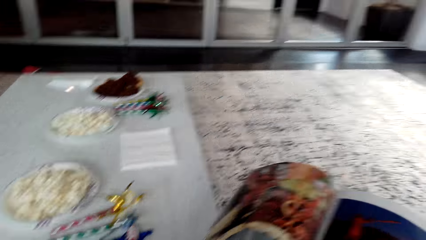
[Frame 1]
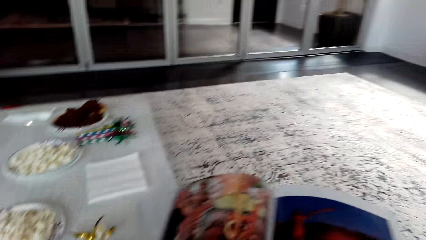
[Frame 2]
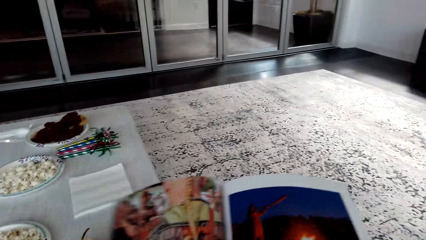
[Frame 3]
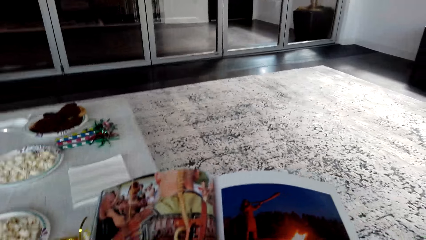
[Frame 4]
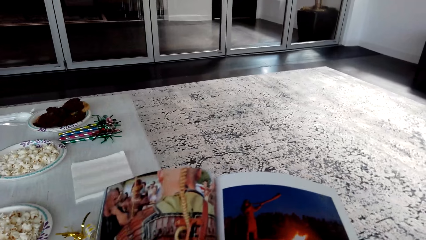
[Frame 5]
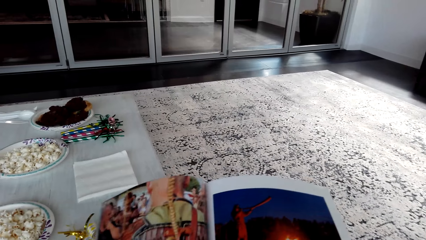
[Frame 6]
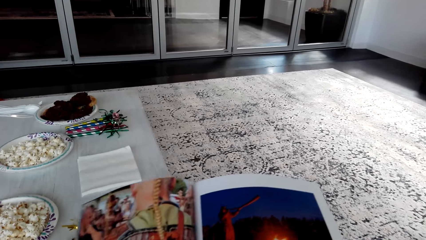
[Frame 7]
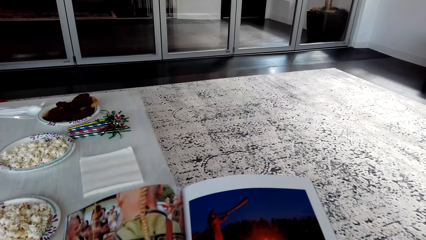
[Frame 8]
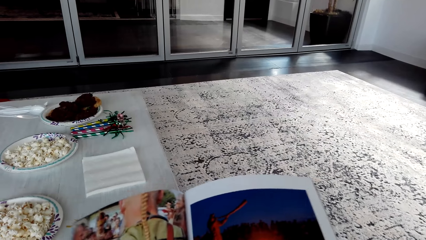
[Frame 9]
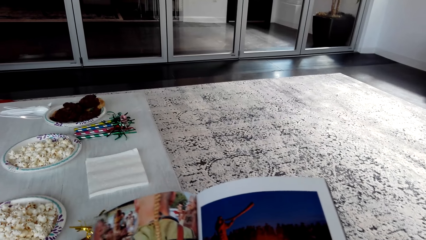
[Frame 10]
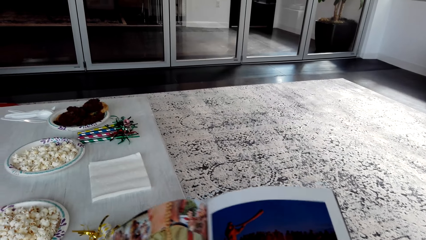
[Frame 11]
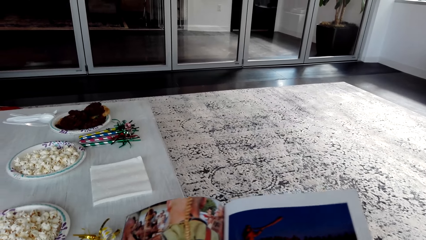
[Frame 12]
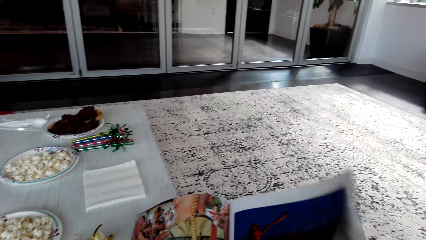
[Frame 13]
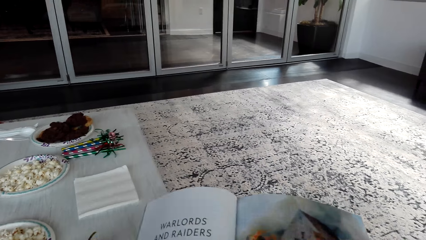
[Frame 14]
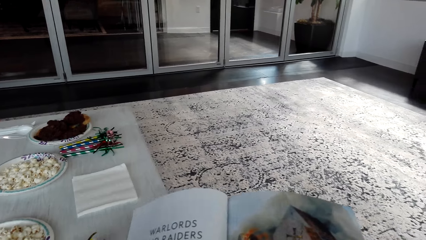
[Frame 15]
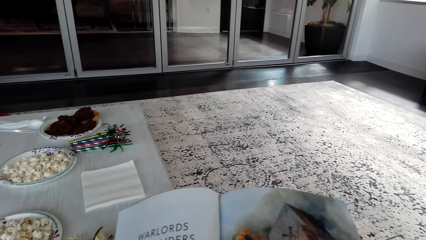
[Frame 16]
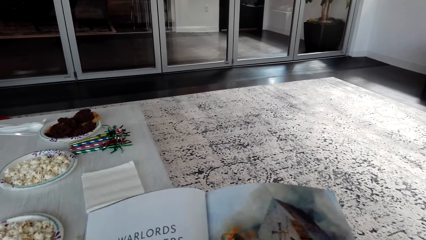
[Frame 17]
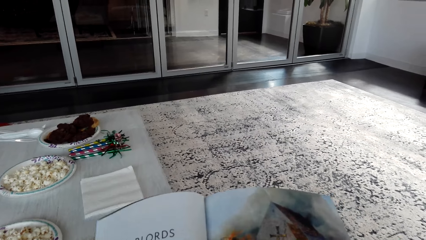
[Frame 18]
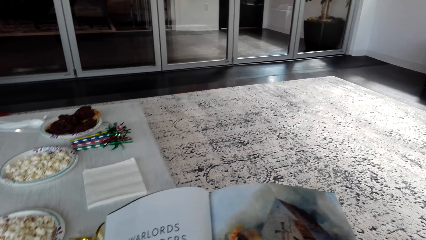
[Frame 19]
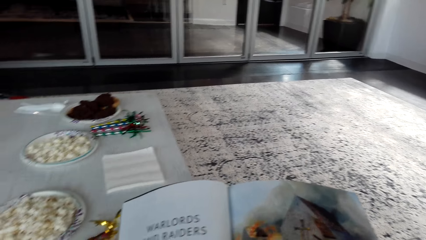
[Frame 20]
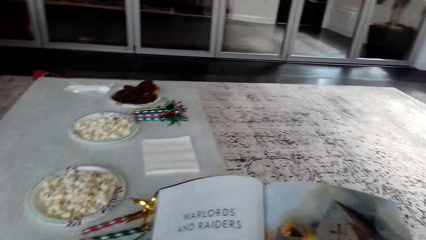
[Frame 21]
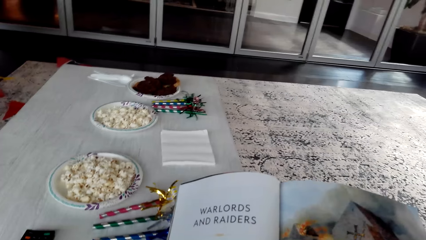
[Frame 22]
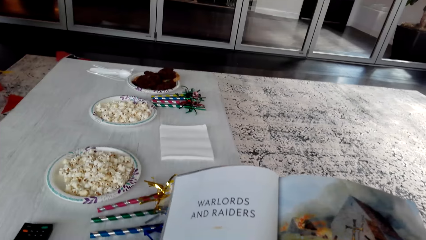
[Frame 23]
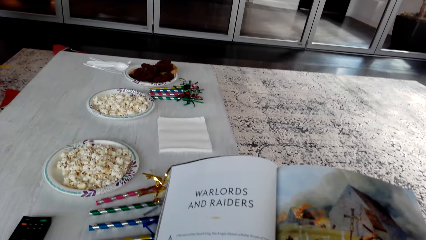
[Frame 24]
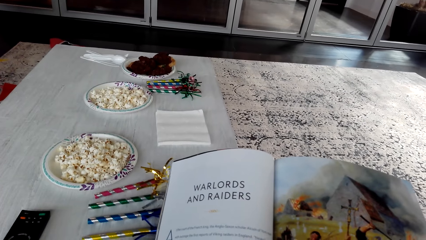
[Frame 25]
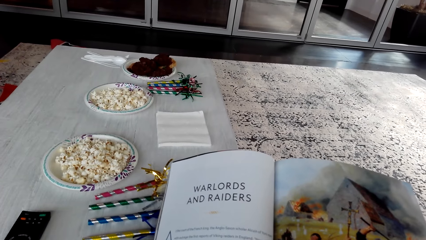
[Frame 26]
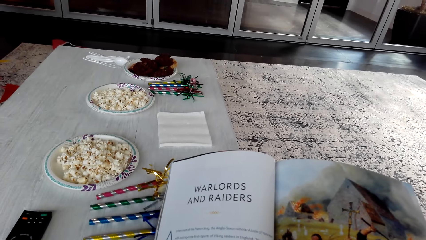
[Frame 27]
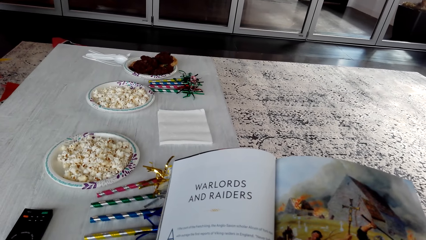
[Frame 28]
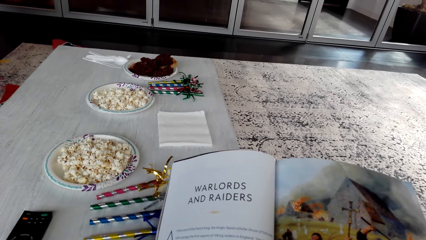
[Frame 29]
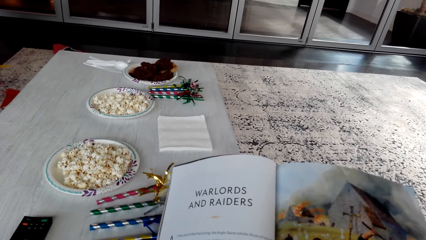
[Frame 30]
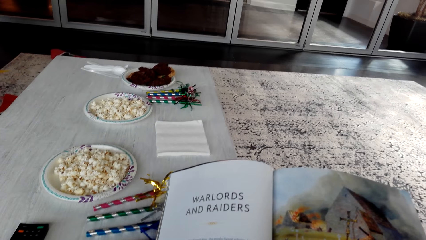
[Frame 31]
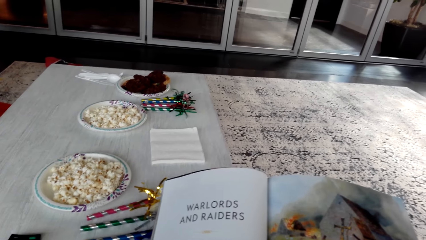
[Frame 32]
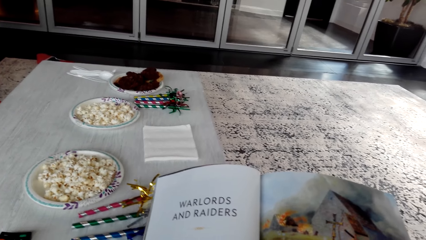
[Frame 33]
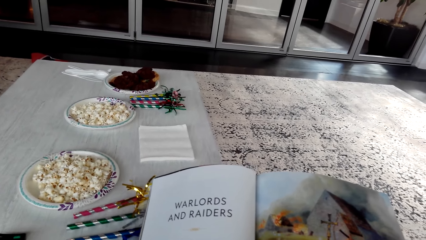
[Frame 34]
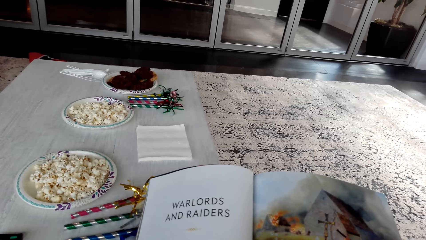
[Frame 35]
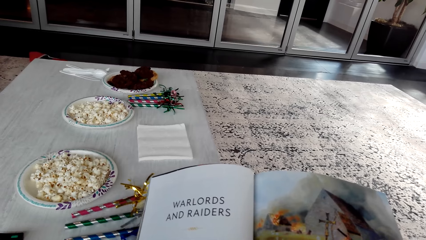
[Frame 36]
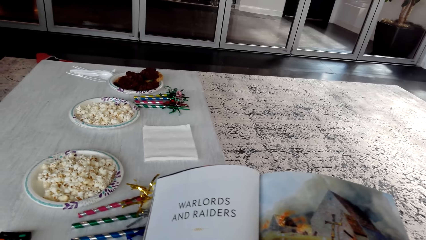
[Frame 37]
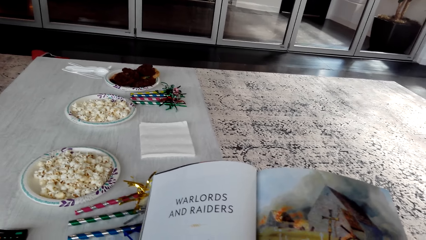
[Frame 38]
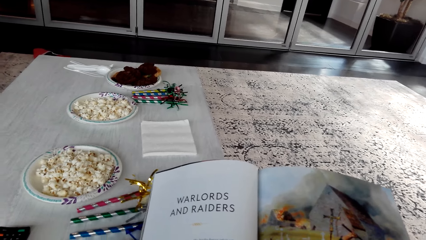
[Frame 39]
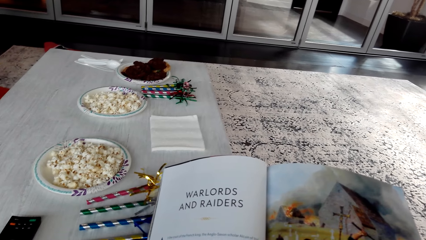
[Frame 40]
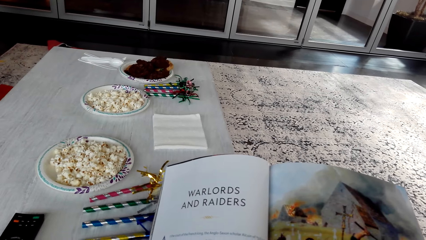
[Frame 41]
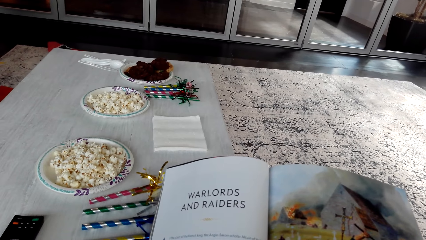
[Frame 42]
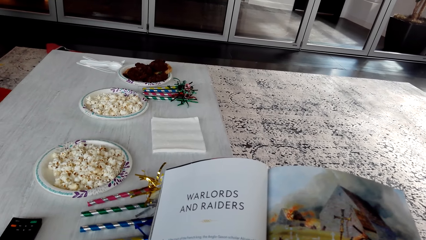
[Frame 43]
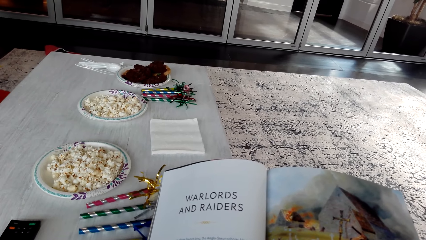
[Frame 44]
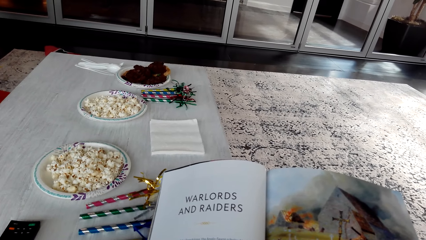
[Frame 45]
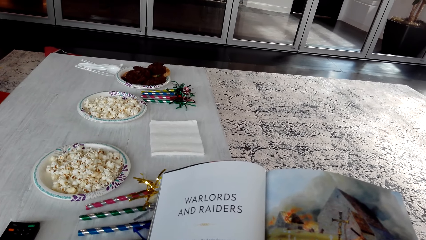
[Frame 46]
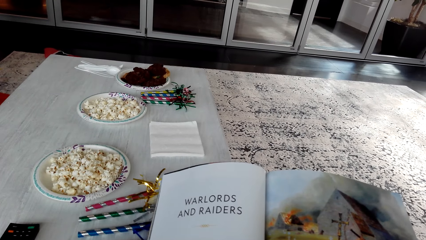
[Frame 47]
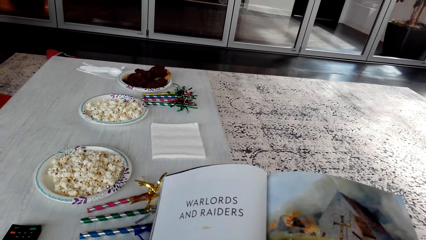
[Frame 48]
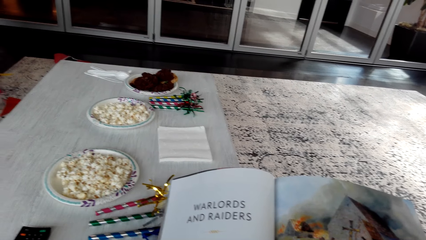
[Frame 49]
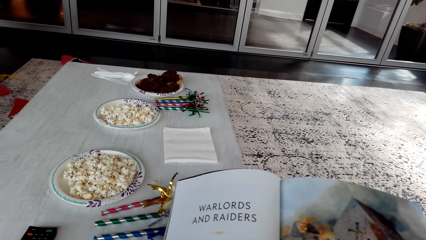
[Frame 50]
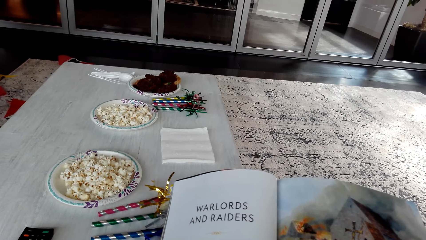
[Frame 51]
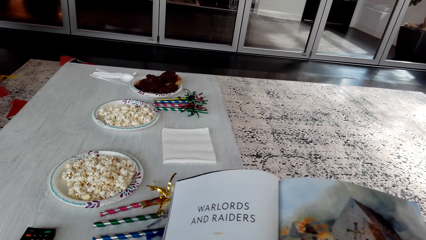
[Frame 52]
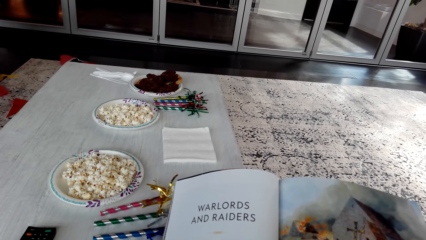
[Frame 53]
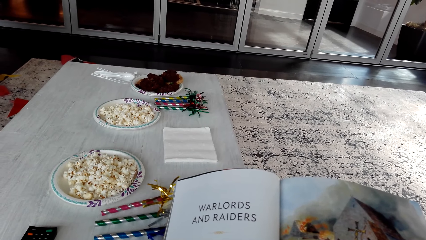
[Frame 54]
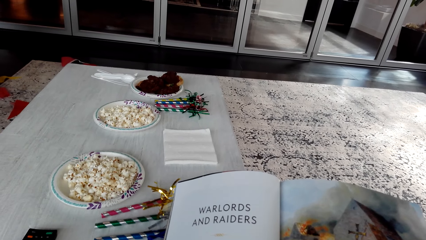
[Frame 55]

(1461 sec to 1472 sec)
The camera wearer turns a magazine page. They peruse the book. They read the magazine.

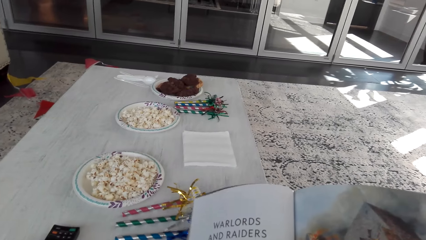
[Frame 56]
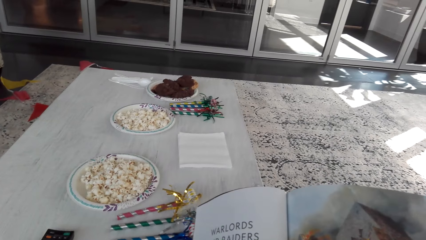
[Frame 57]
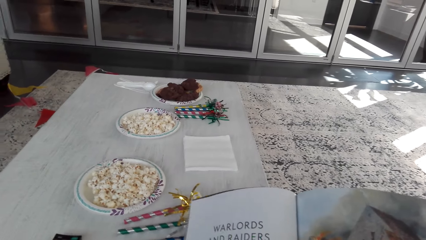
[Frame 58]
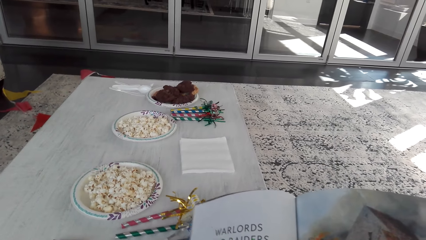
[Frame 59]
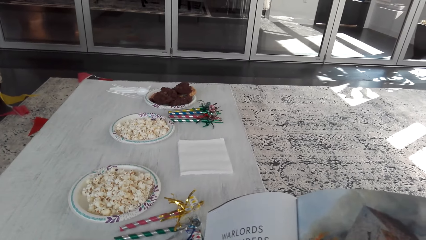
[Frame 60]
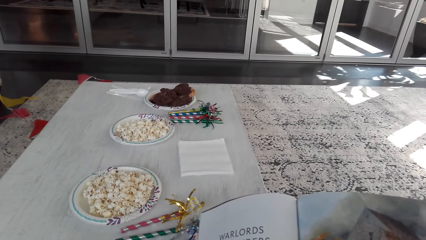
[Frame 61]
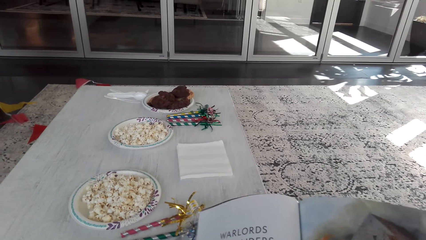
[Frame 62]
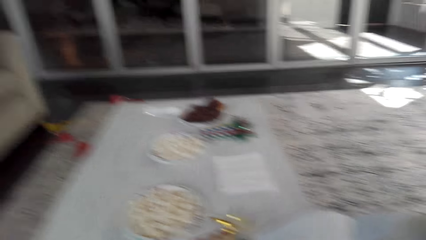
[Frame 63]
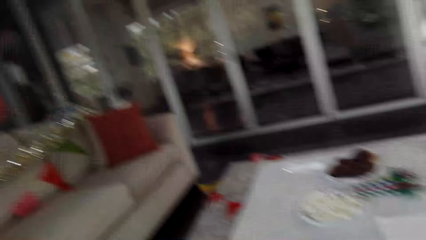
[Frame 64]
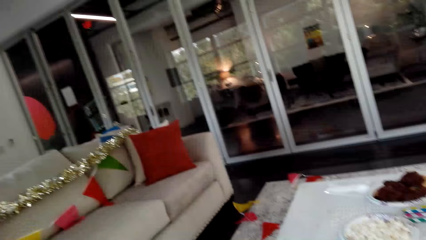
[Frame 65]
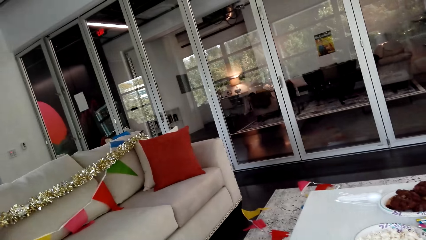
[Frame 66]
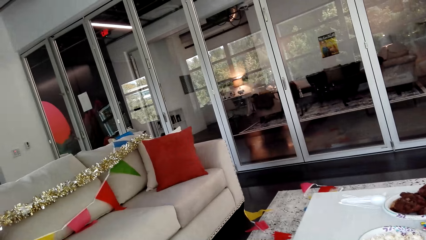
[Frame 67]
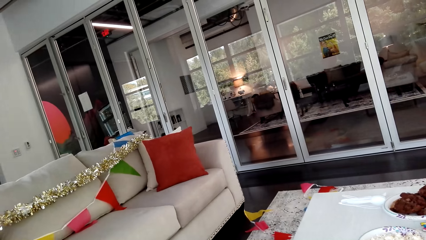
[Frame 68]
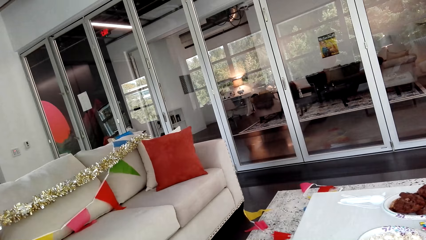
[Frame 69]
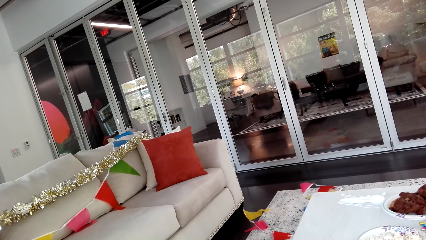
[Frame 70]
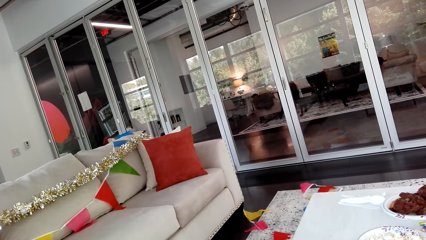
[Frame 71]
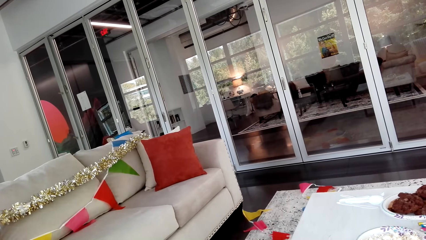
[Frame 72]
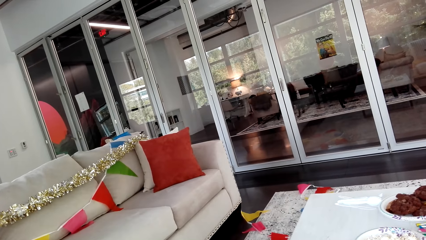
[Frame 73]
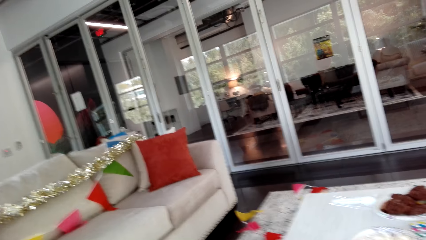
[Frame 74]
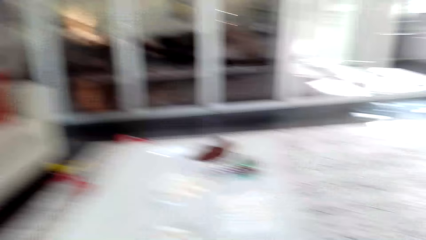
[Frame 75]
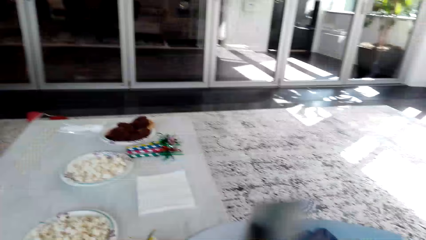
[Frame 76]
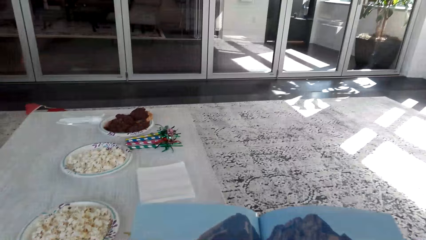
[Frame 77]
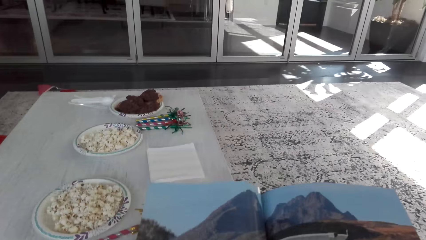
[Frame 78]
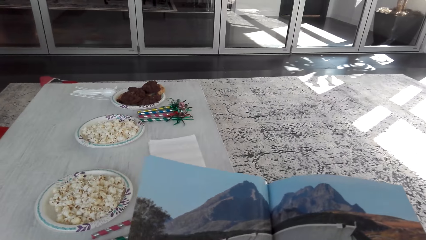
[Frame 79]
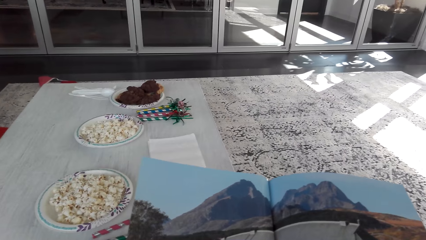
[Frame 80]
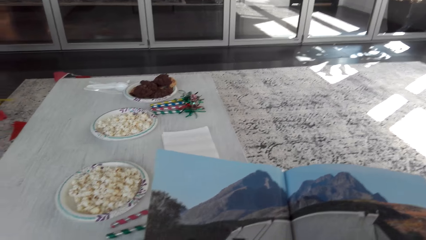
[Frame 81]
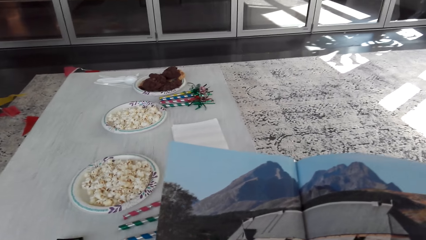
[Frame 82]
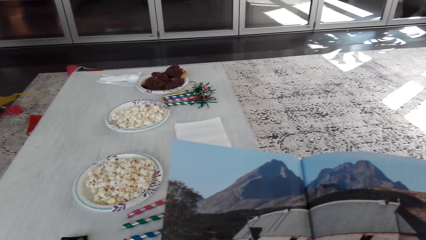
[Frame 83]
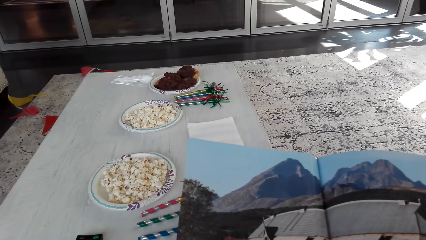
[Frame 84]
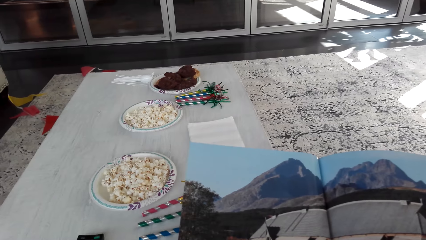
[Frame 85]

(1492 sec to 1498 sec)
The camera wearer looks at the sofa. They look around. They peruse the book.
